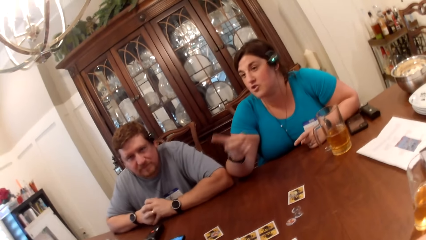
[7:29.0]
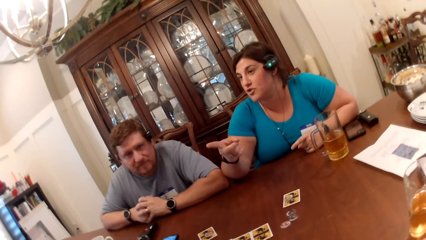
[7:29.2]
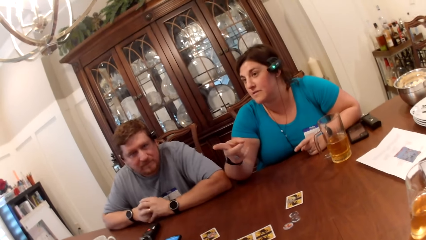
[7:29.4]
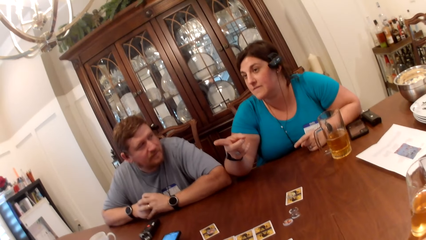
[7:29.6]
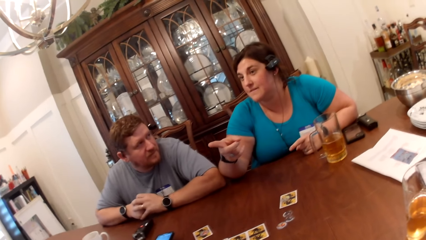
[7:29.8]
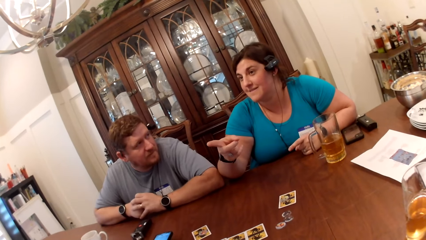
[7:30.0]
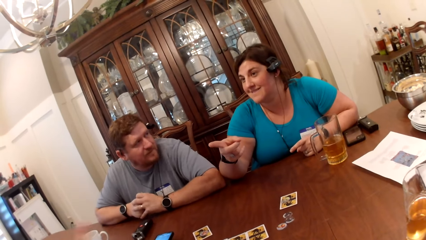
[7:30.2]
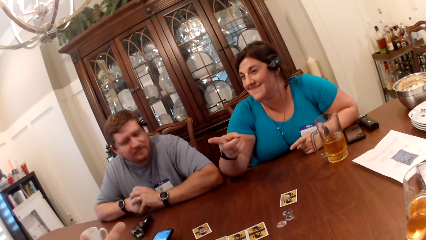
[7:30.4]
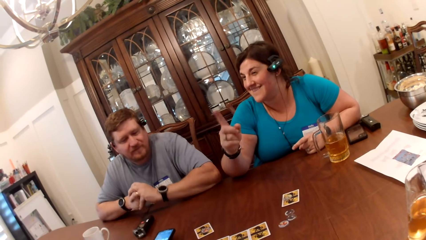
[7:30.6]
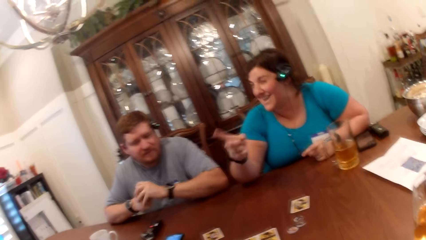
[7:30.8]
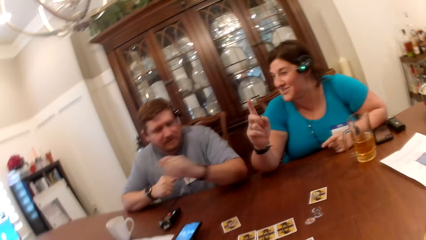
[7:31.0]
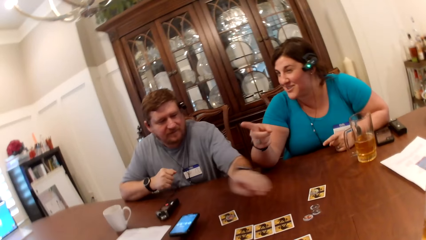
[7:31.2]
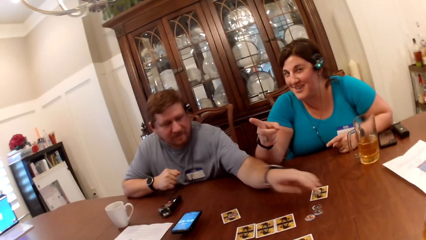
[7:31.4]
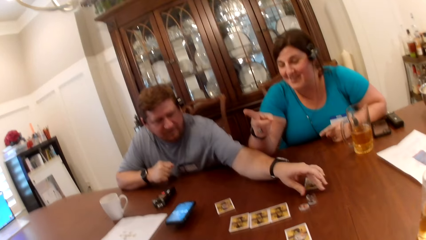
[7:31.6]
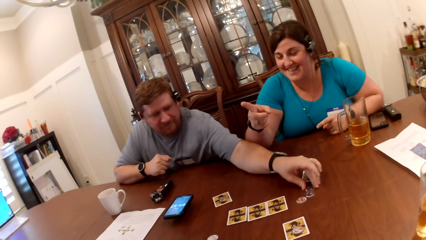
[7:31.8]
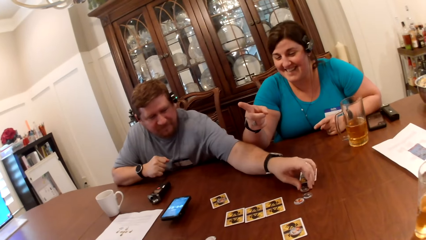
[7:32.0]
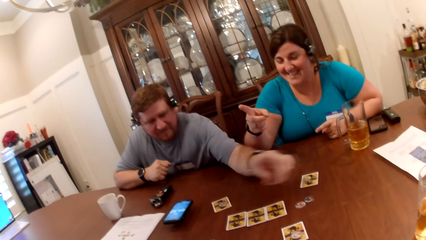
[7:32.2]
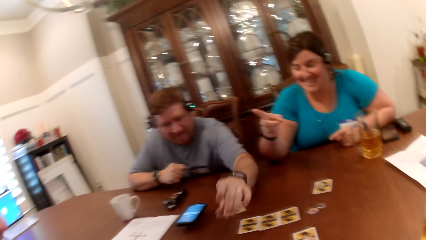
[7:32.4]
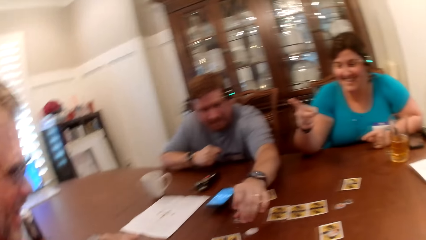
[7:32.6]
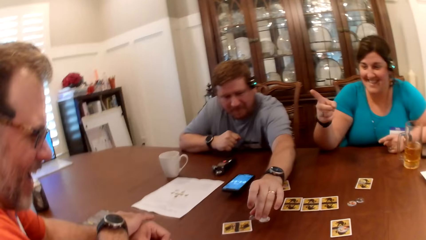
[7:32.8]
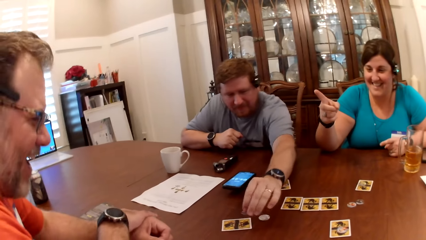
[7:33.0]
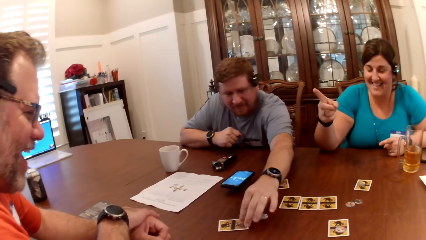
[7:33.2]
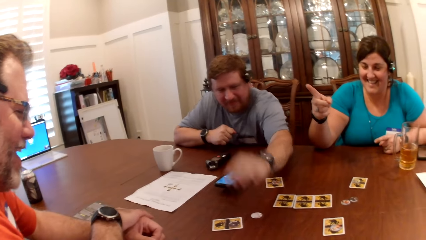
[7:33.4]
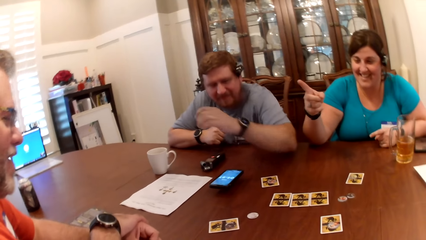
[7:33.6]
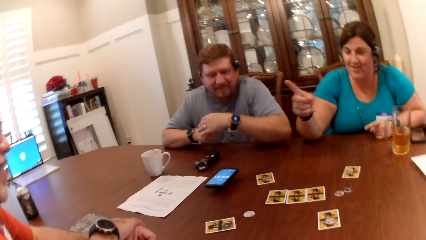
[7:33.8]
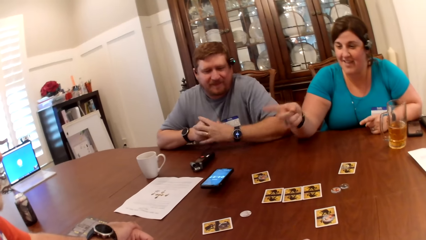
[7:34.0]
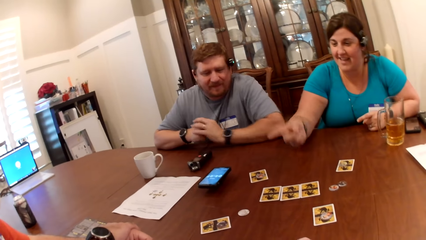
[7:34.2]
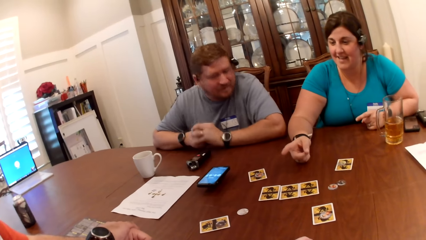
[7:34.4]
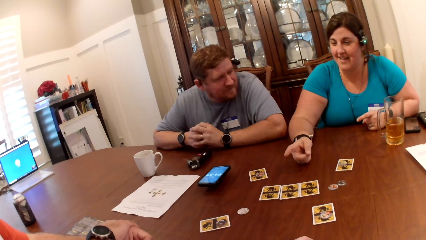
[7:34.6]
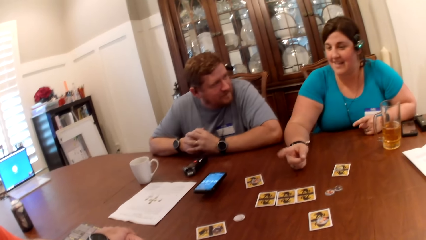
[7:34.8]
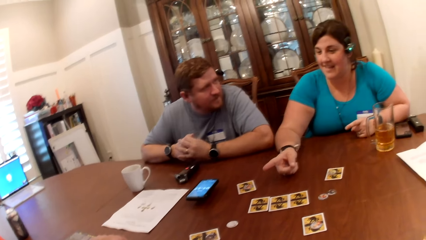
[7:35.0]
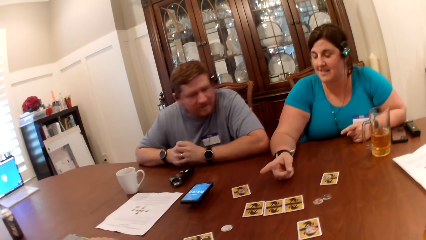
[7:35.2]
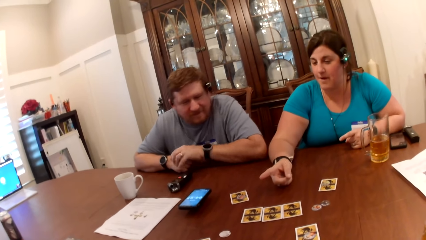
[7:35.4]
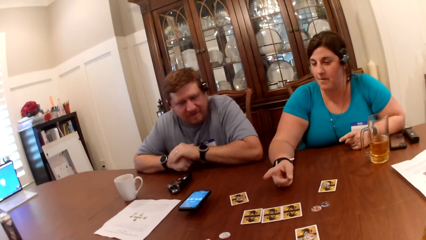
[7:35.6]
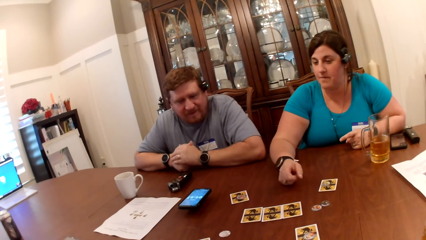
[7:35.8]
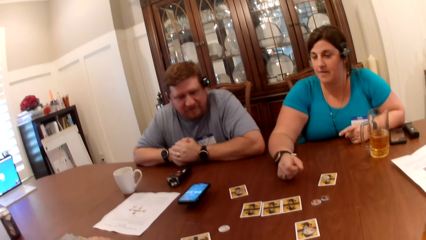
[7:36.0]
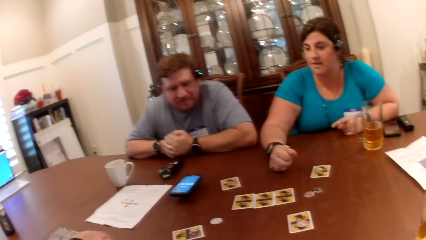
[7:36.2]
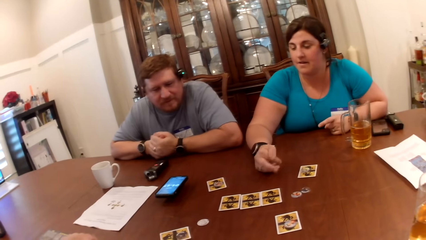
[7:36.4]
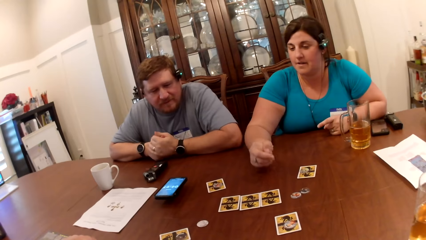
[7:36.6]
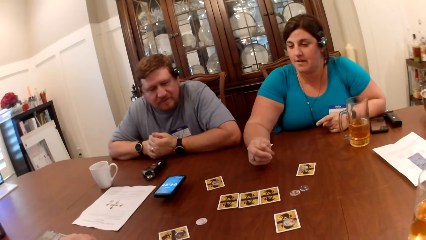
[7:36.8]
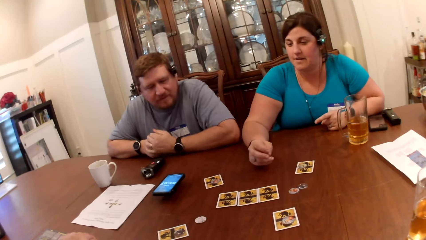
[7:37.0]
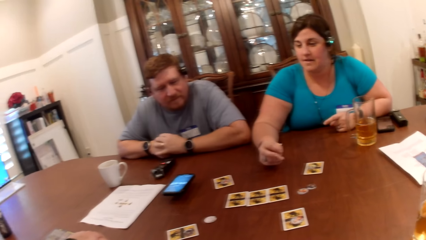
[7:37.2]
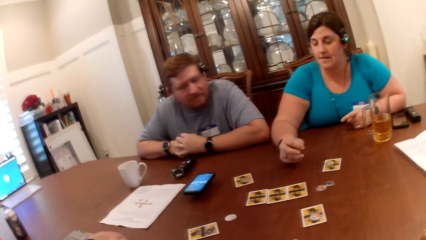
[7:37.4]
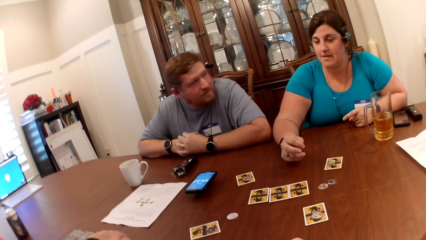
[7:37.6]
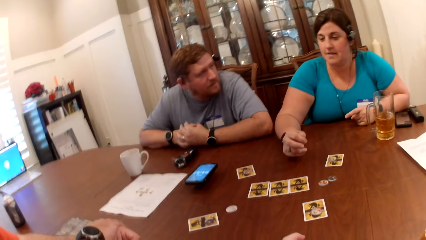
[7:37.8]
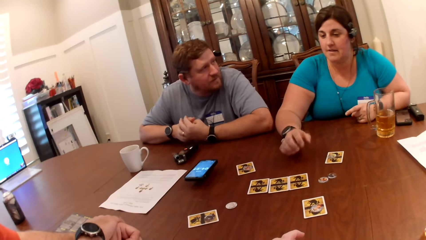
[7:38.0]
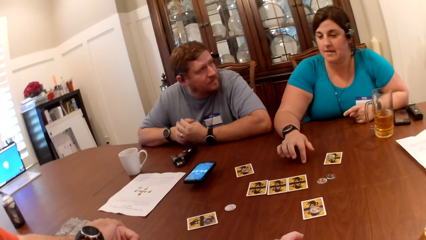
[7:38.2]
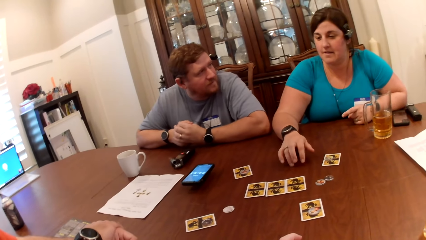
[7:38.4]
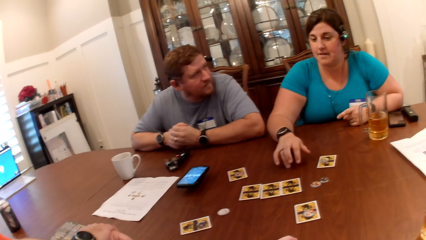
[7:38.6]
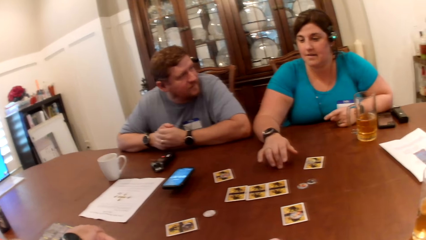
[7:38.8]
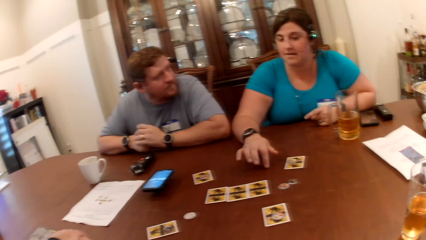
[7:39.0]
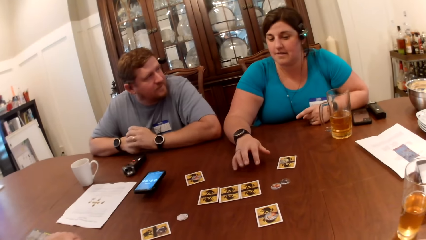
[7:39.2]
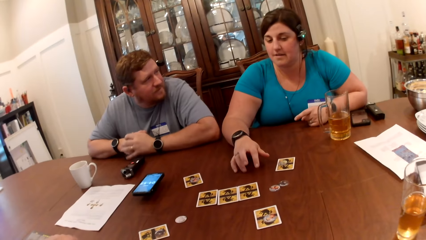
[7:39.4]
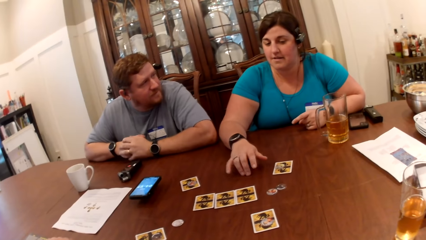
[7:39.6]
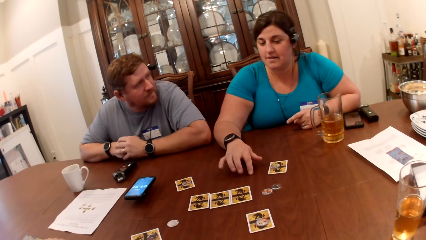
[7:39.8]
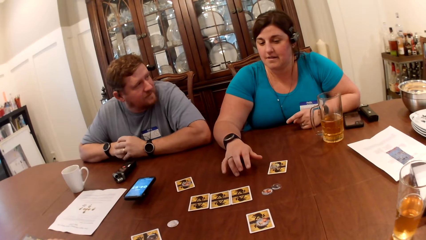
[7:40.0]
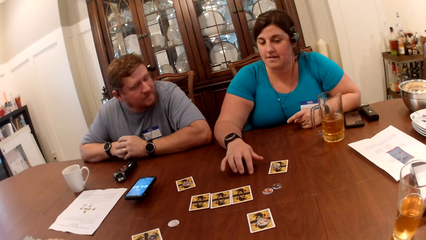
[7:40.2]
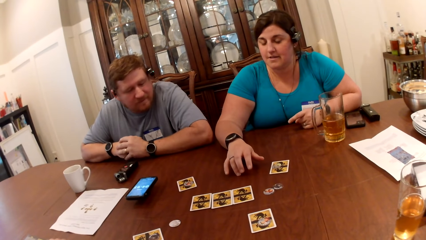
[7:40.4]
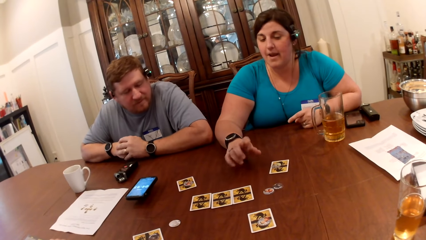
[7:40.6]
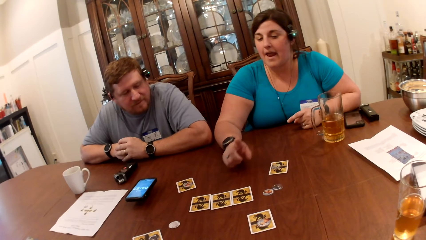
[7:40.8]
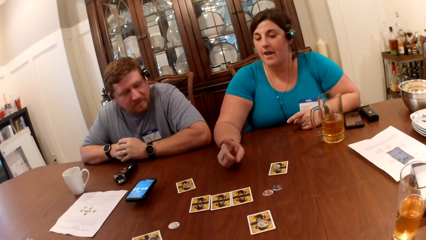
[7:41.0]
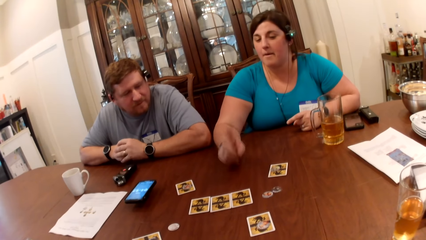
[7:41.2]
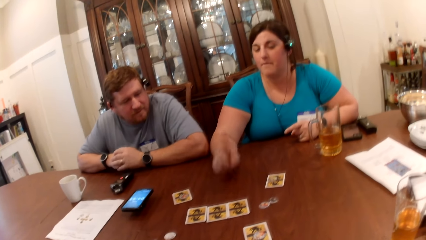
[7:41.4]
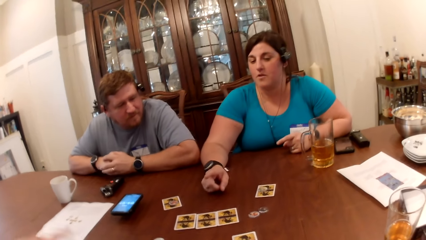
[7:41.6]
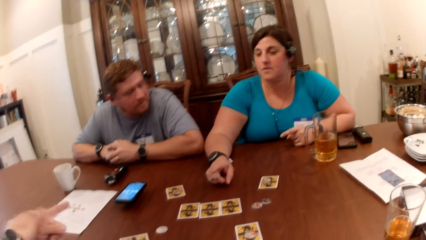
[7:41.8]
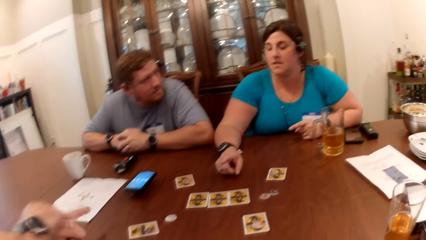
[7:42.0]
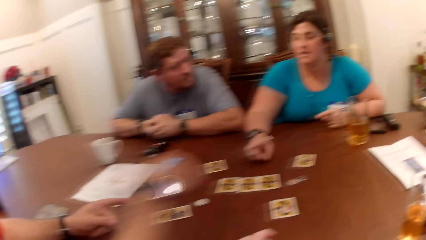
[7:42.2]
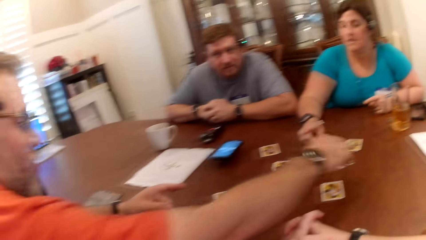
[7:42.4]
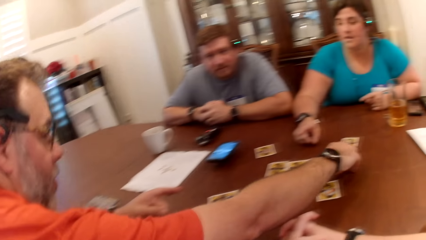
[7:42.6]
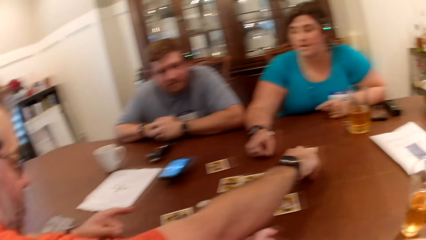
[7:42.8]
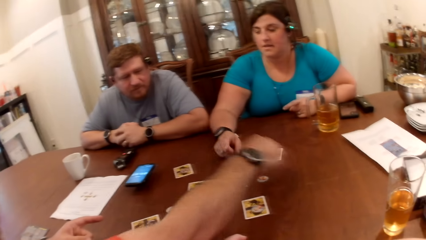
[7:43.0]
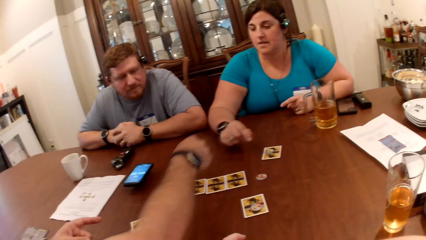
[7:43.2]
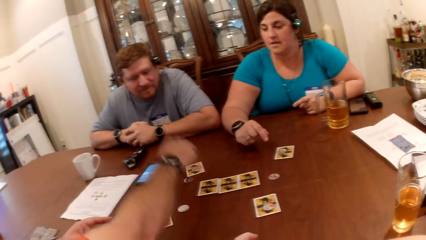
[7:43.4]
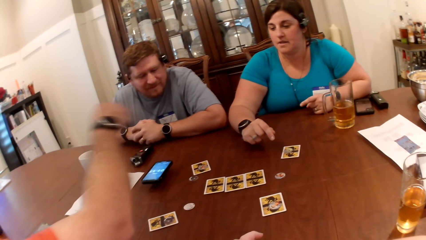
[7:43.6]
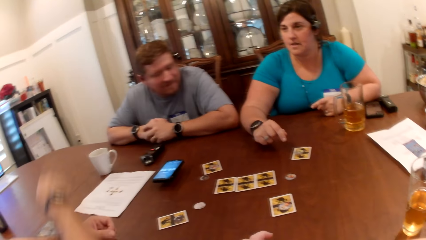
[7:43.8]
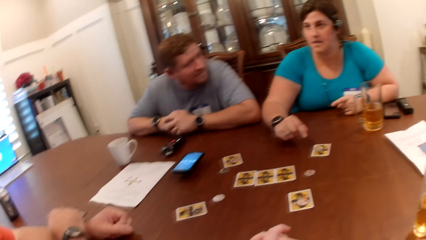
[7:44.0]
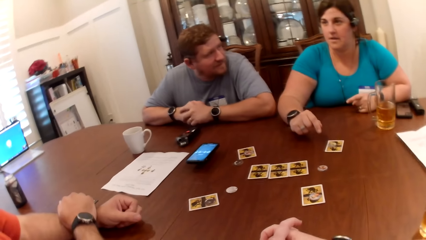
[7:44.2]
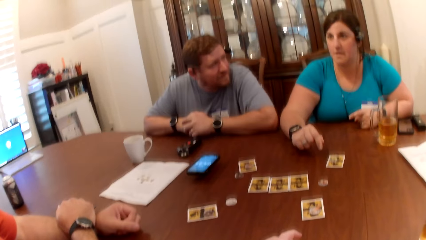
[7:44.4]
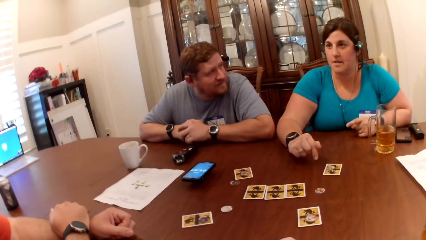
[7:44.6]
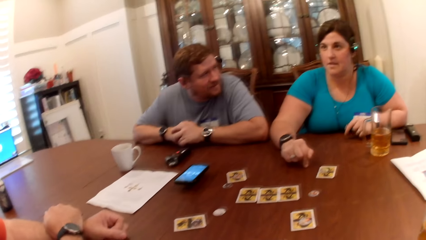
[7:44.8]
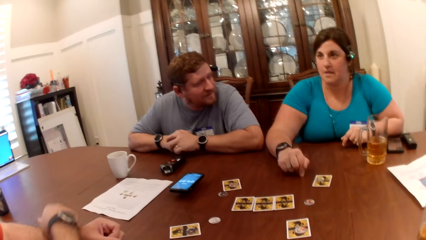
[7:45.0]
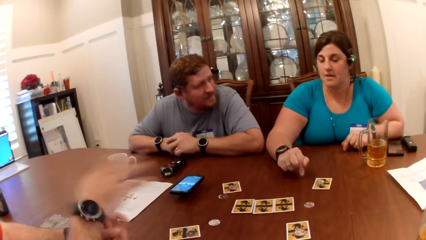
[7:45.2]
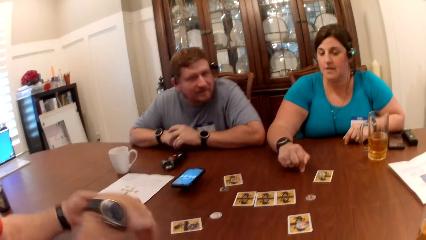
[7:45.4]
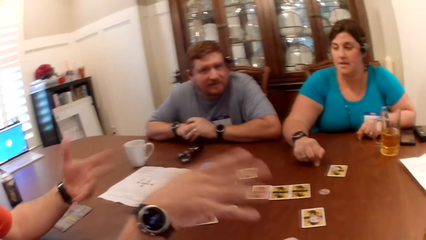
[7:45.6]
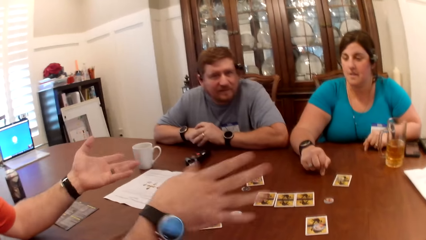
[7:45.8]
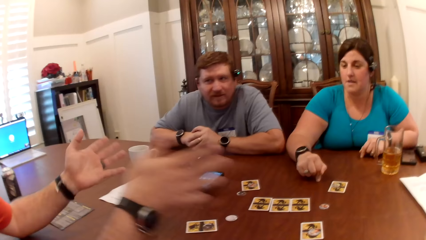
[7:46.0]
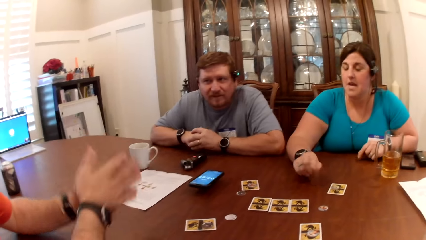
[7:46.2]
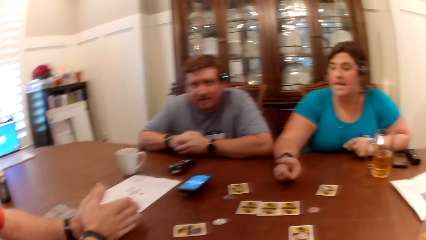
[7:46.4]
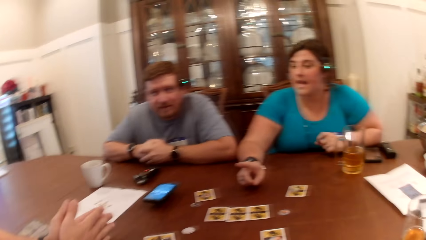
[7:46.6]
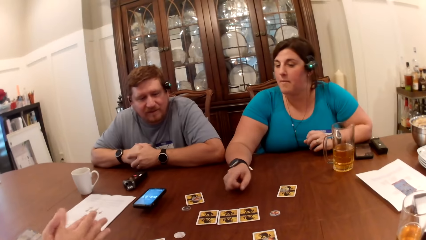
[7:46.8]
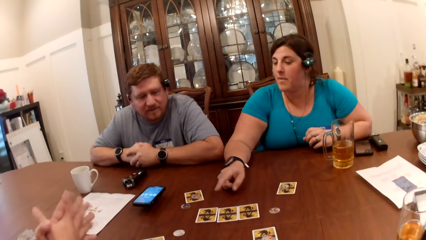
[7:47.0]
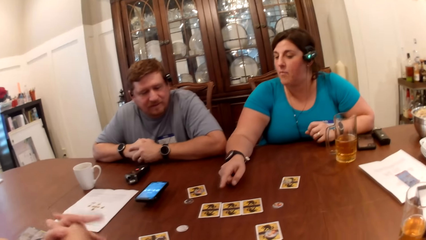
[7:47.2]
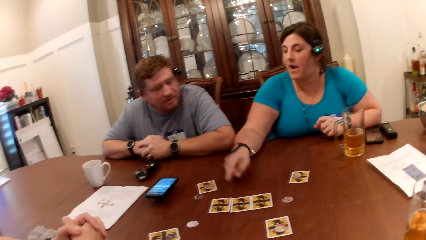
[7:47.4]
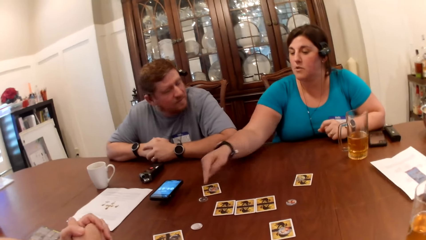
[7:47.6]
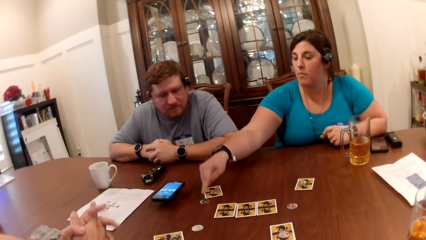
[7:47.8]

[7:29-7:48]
A woman converses with friends. A man picks up a token on the table with his left hand, picks up a card, and puts the token on the card on the table. The woman converses with the man. Another man converses with the first man. The woman converses with friends. The first man converses with the woman and the other man. The woman taps the table with her right fingers, gesticulates with her left hand on the table, and converses with the other man. The other man converses with the woman. The other man picks up a token on the table with his right hand, plays a card, and puts the token on the card on the table. The woman taps the table with her fingers, converses with friends, gesticulates with her left and right hands, and converses with the other man.
